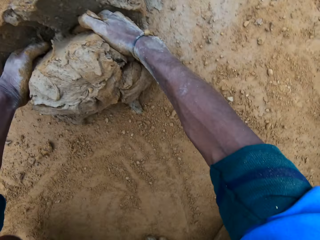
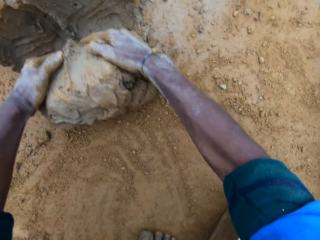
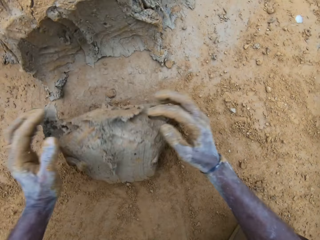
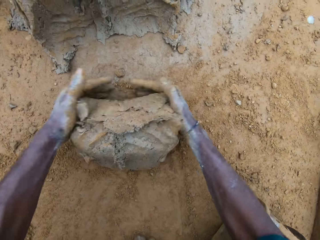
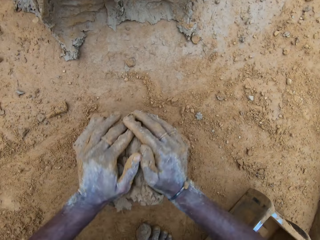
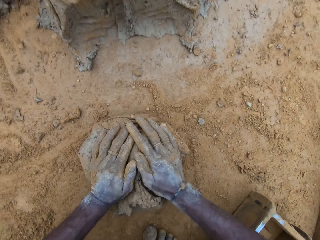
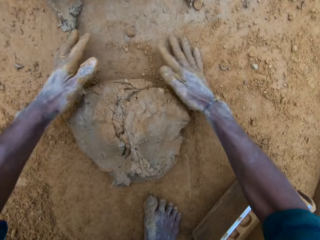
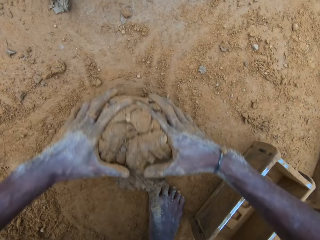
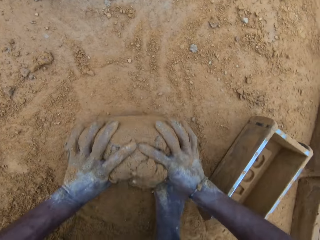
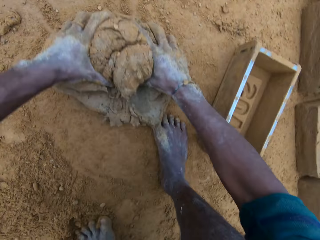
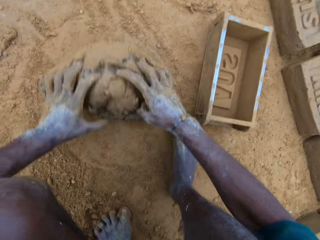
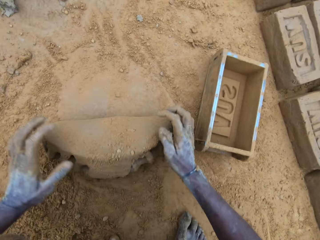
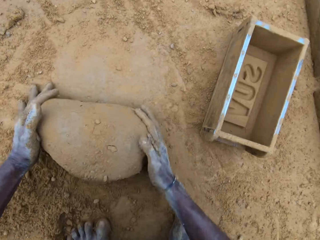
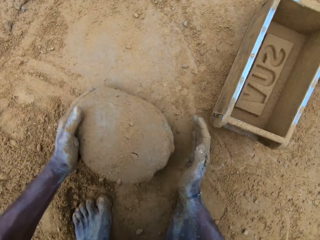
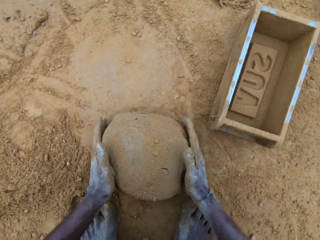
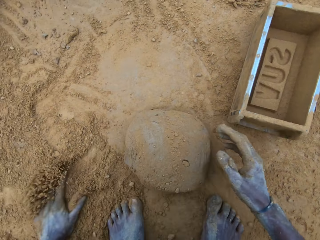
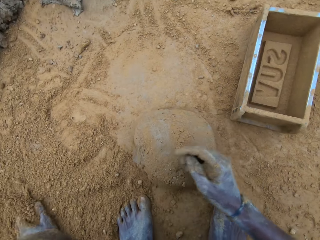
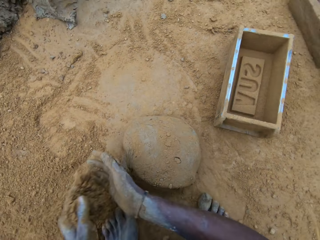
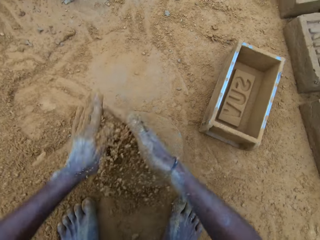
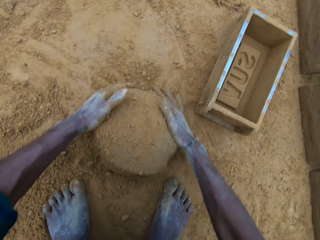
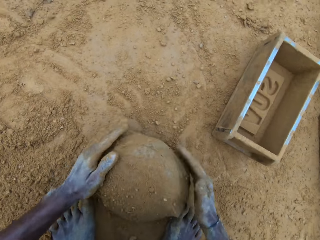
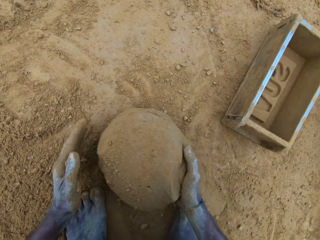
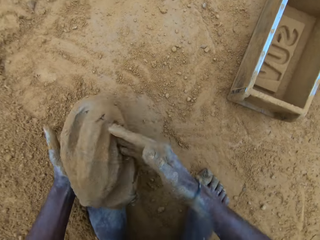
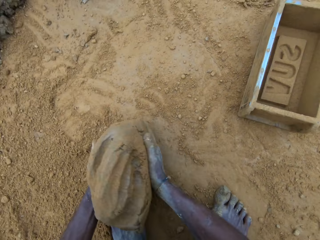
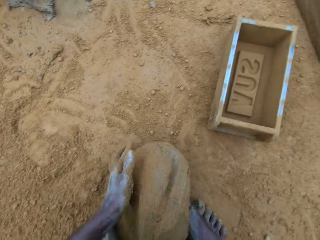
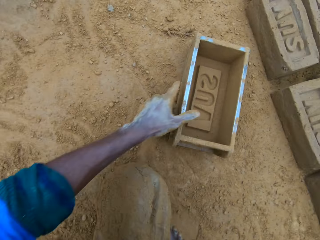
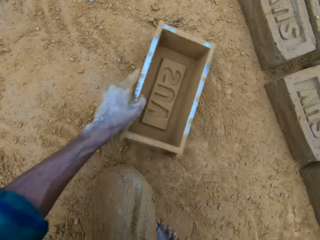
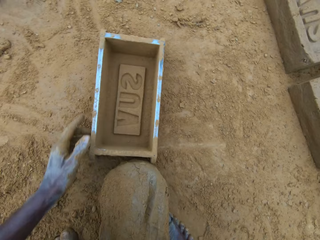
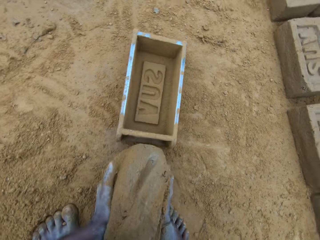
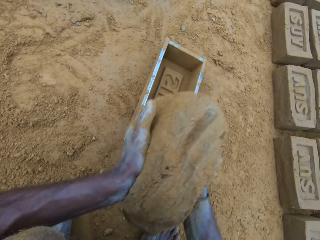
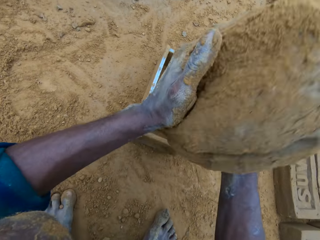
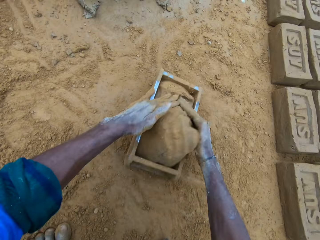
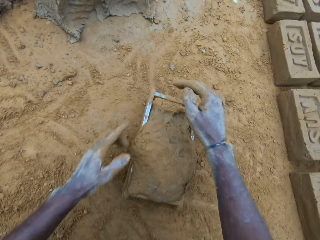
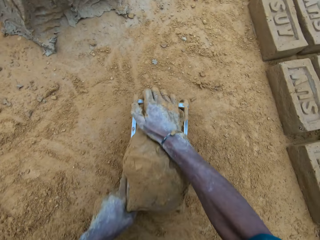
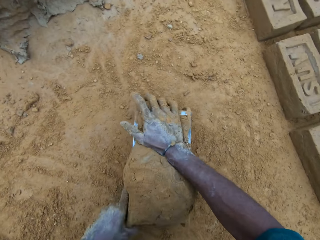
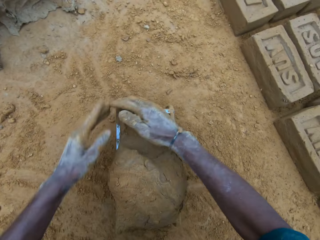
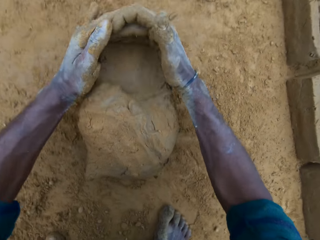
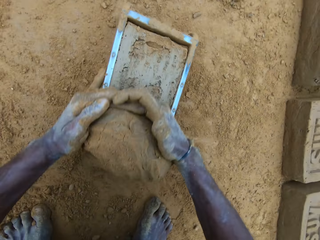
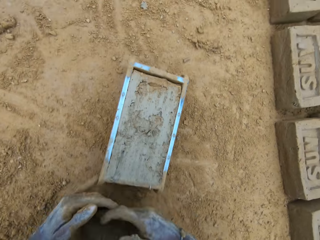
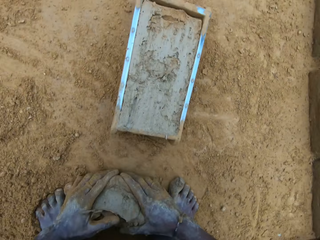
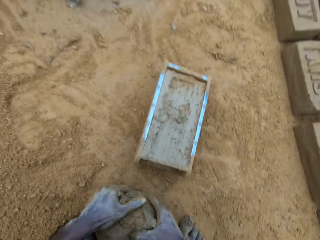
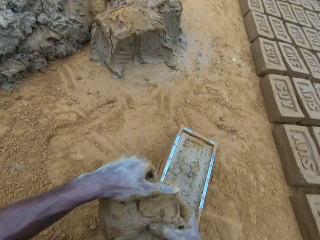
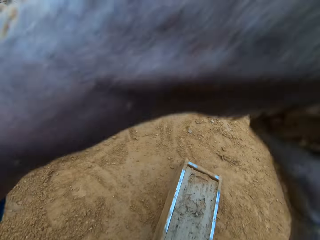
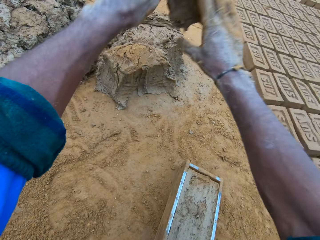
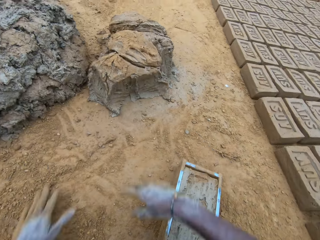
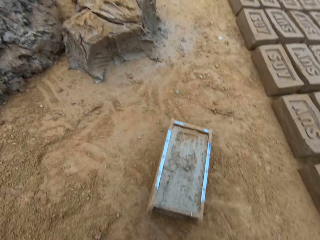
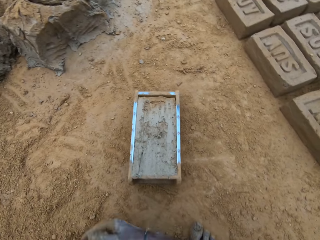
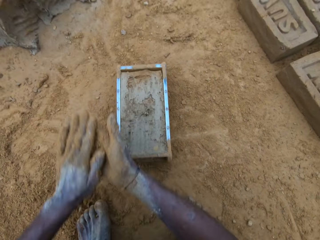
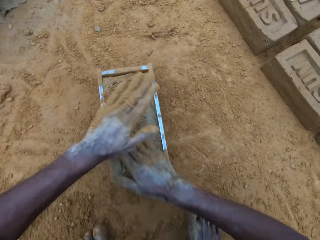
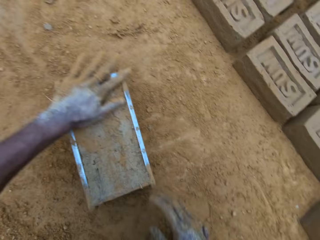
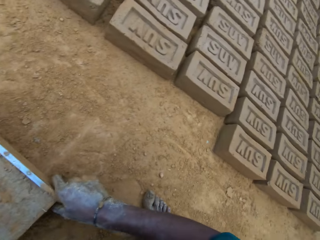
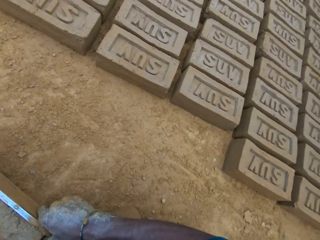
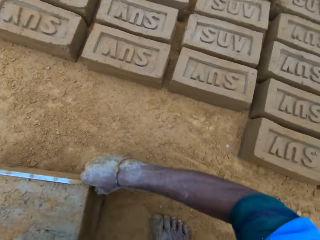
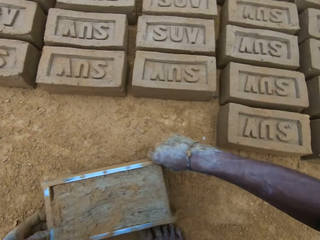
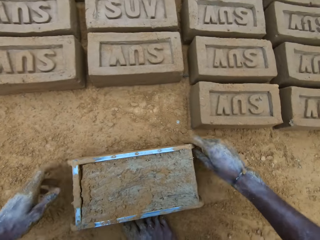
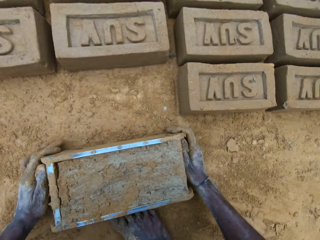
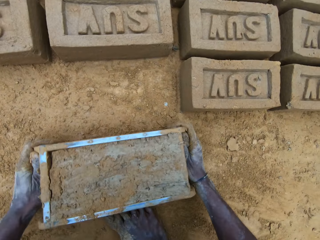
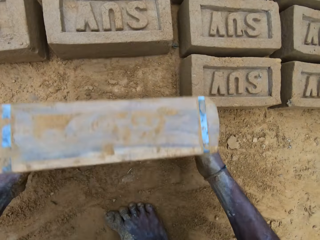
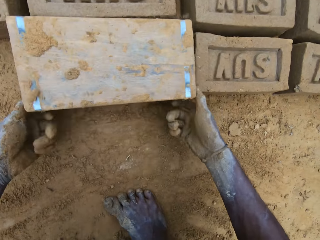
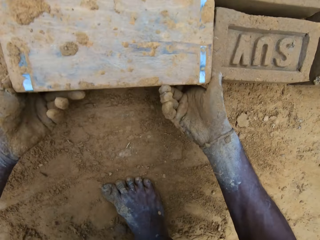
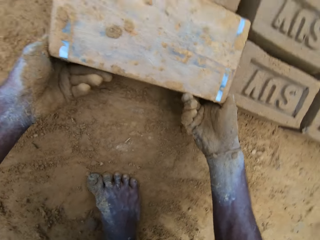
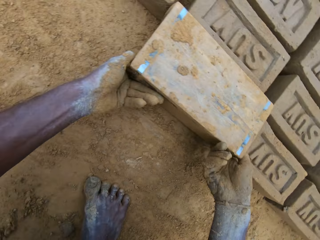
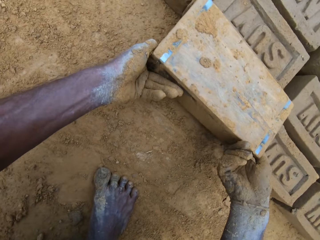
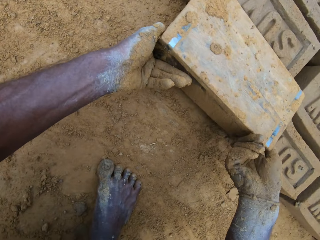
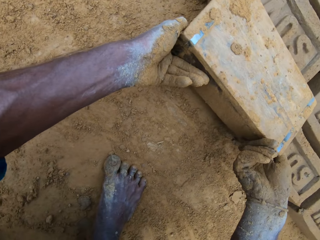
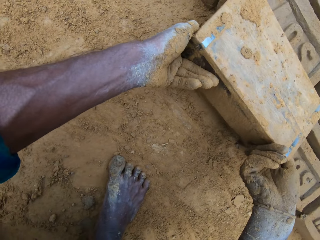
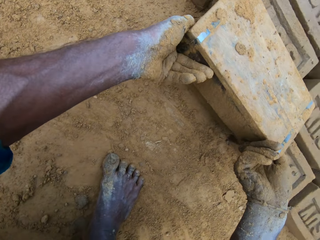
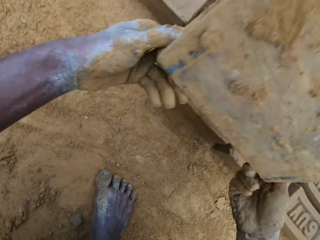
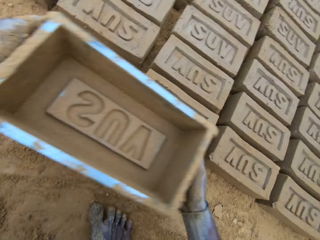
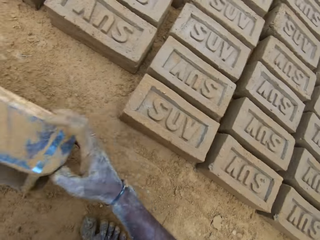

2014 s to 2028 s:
The camera wearer rolls the concrete or mud on the ground. He packs sand from the ground, rubs the sand on his hands, and puts the sand on the concrete. He picks up the concrete from the ground. He moves the brick mold on the ground. He drops the concrete in the brick mold. He compresses the mud. He hits the brick mold on the ground. He cuts the concrete. He picks up the concrete from the ground. He throws the concrete on the concrete. He rubs the sand on his hands. He puts the sand on the concrete. He holds the mud in the mold. He pushes the mold on the ground. He flips the brick mold. He lifts the mold.

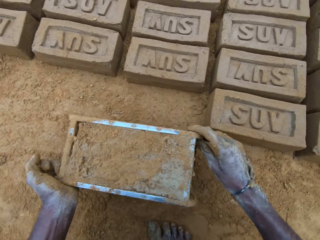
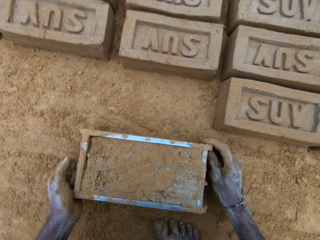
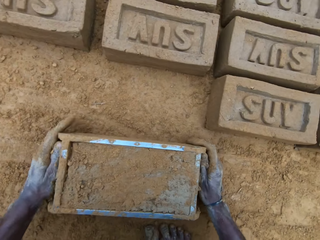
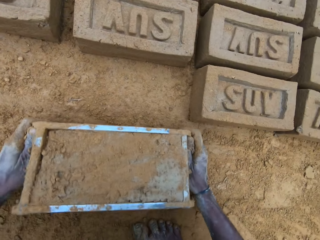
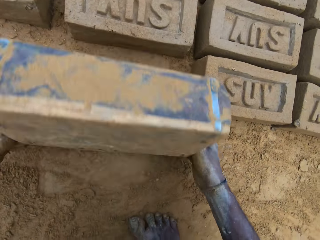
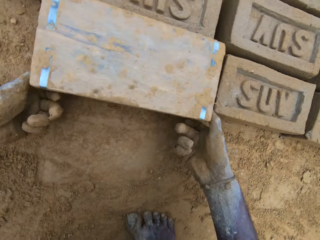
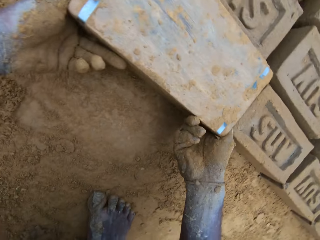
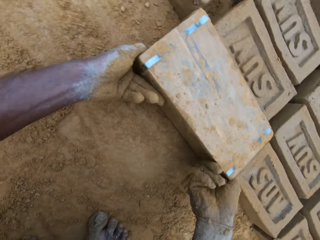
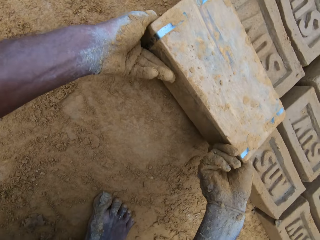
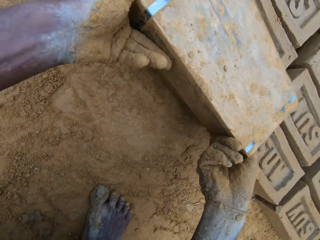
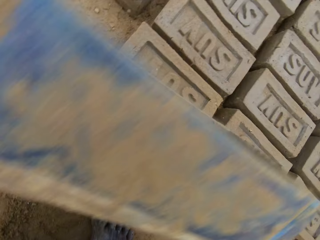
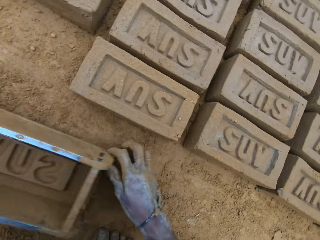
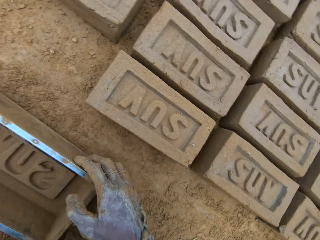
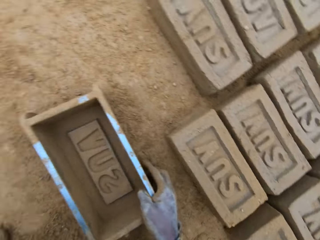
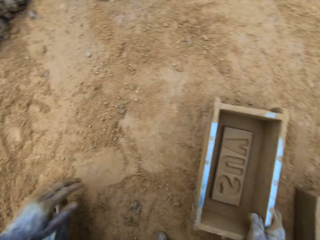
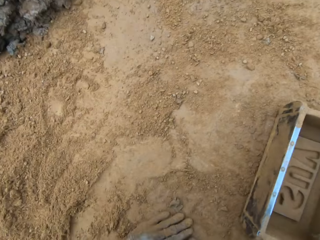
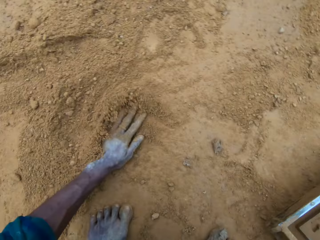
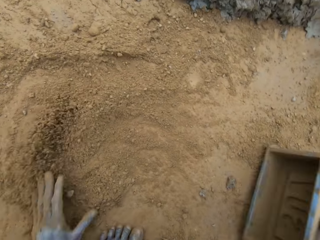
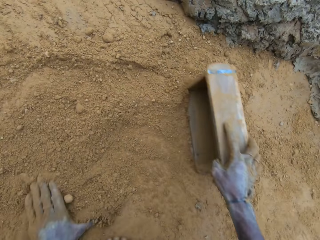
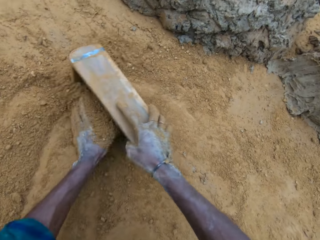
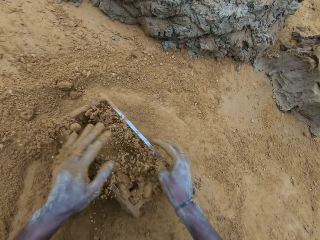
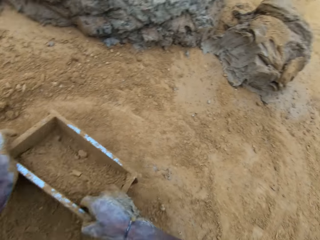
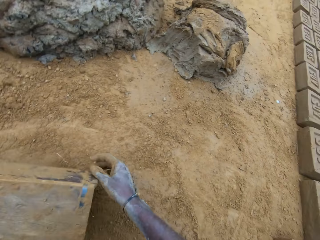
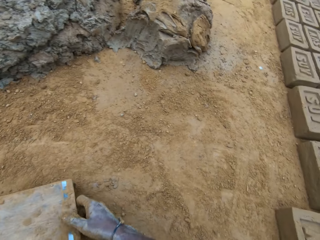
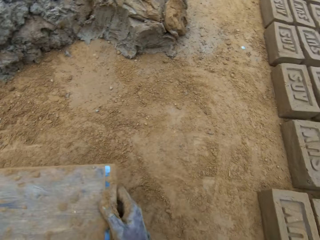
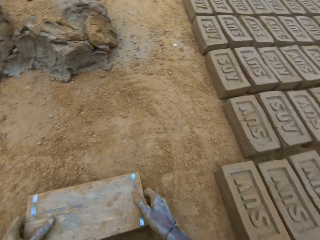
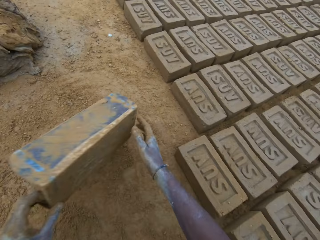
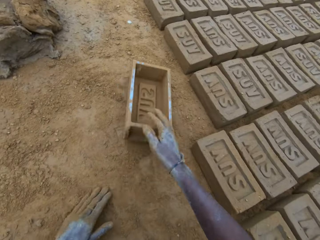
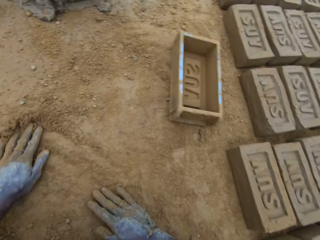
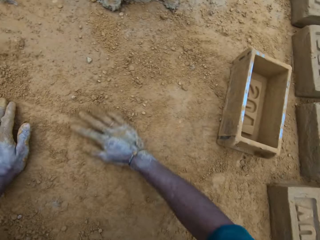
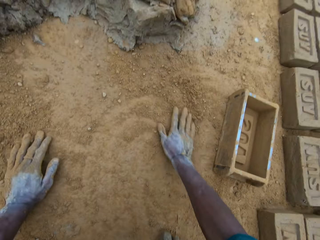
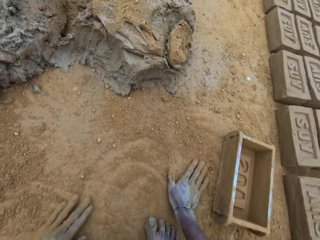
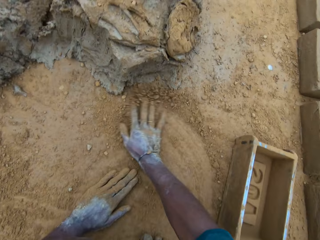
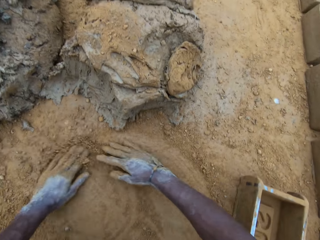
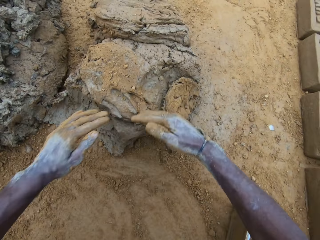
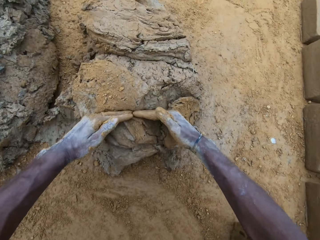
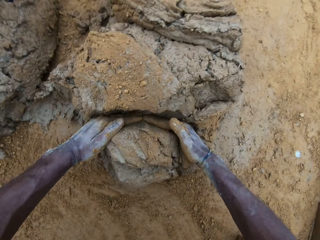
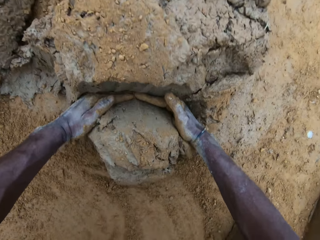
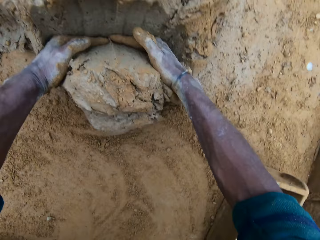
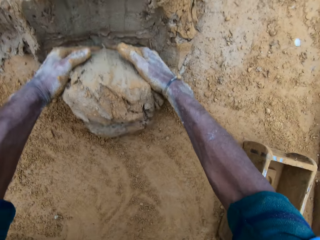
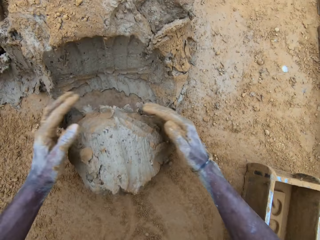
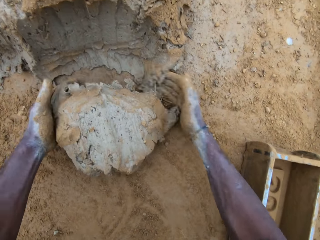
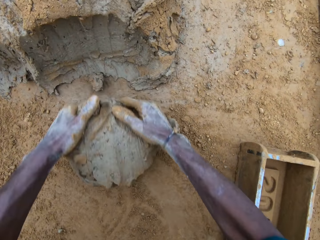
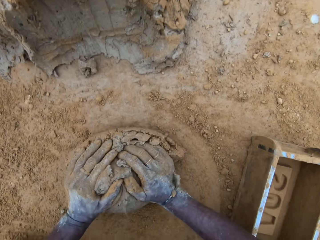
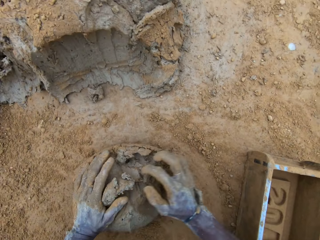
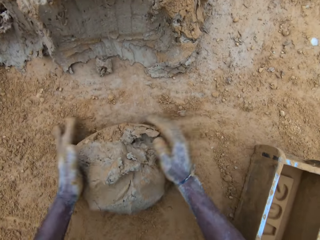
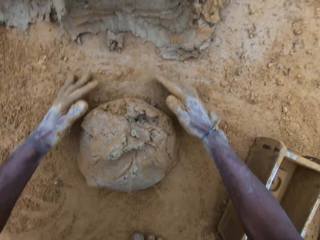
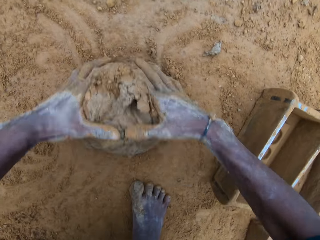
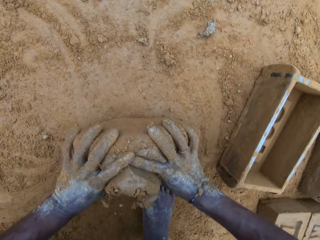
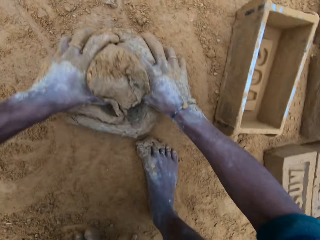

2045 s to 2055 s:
The camera wearer moves the brick mold. He drops the mold. He flips the brick mold. He lifts the mold. He drops the brick mold on the ground. He rubs his hand on the ground. He wipes the mold with soil. He puts sand in the brick mold. He flips the brick mold. He hits the brick mold on the ground. He flips the brick mold. He drops the mold. He rubs his hands on the ground. He scoops mud or concrete with his hands. He cuts the concrete. He rolls the concrete on the ground.
